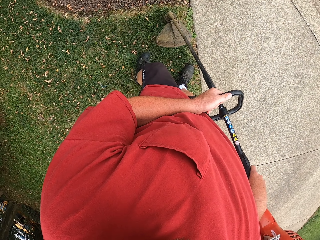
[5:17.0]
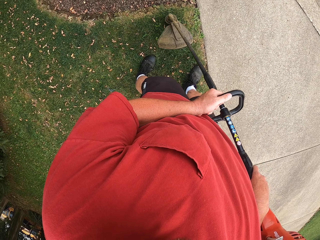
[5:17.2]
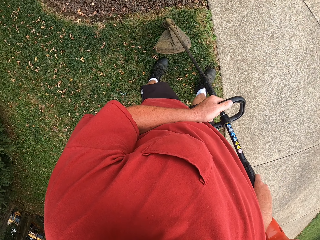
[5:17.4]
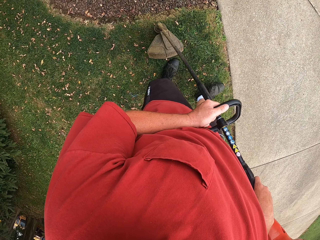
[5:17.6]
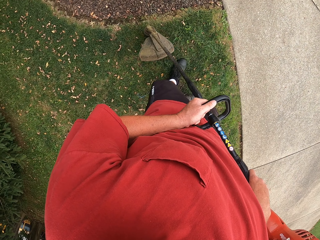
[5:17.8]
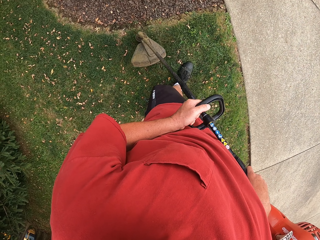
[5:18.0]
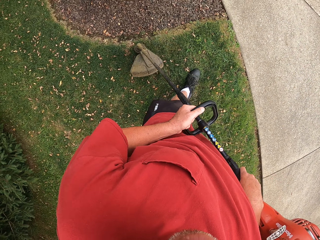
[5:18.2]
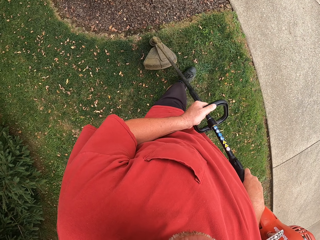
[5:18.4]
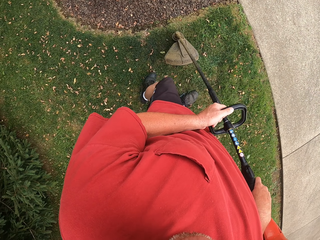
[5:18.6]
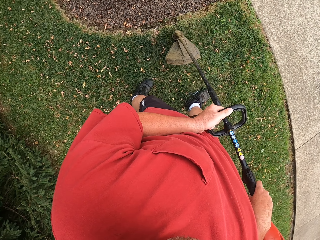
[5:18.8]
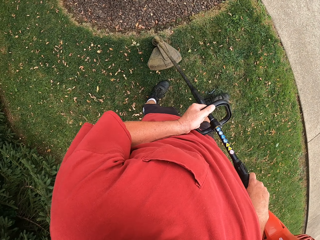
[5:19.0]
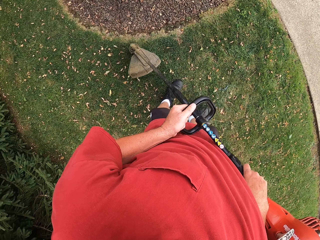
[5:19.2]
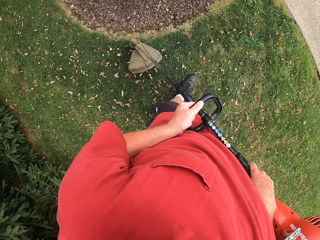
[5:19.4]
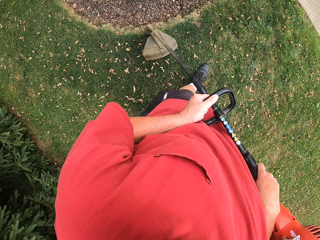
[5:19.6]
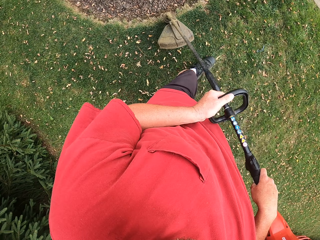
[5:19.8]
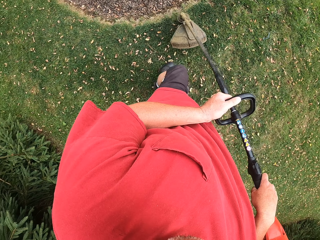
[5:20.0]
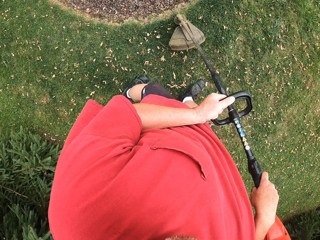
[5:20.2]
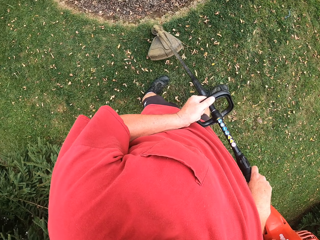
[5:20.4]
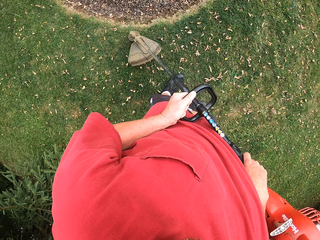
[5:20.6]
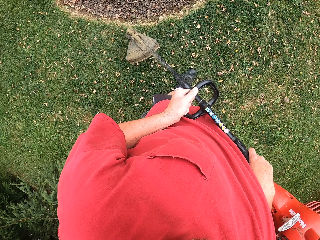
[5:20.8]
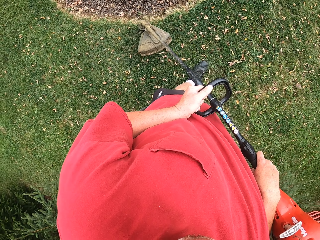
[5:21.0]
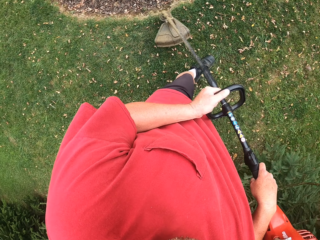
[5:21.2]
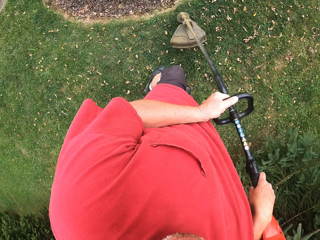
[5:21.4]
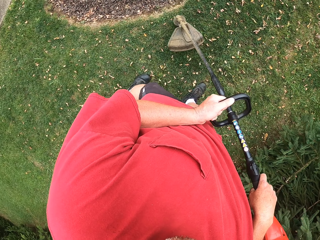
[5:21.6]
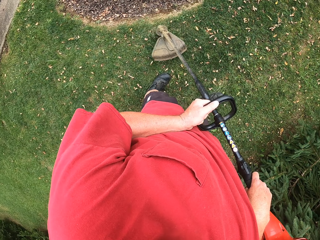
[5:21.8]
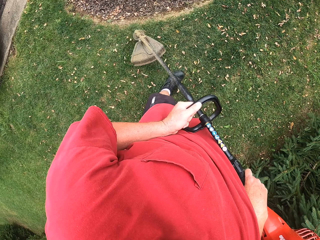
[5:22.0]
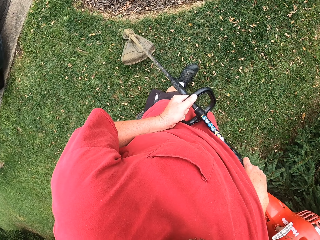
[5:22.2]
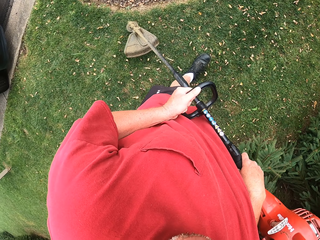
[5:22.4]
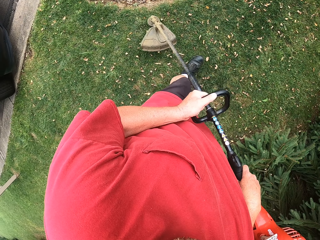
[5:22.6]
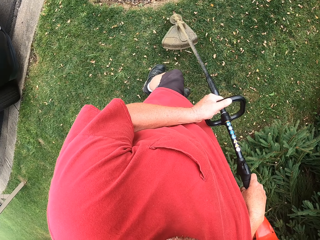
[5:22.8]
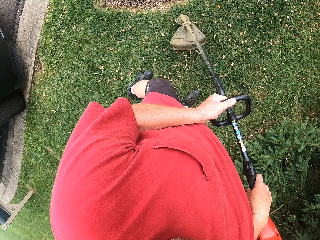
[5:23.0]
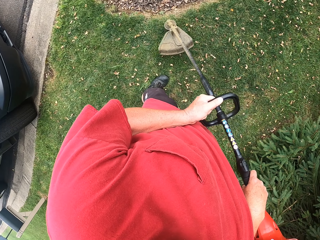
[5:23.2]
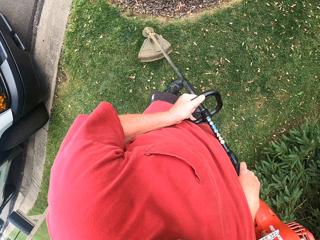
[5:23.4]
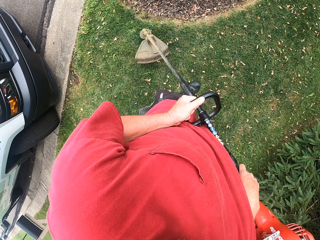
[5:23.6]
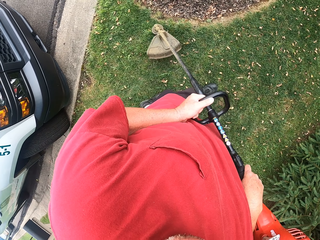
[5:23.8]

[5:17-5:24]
The camera wearer cuts the grasses with the brush cutter machine. They walk on the grass.

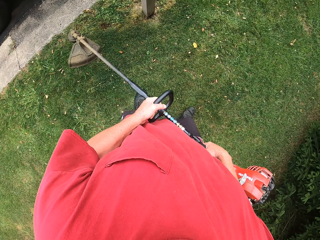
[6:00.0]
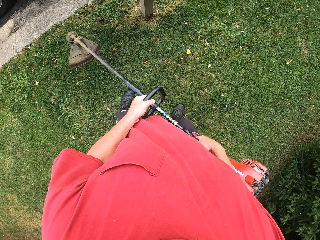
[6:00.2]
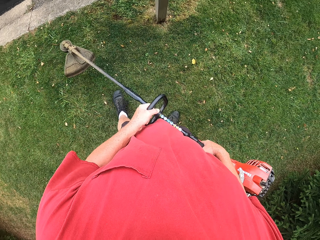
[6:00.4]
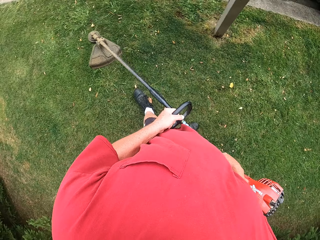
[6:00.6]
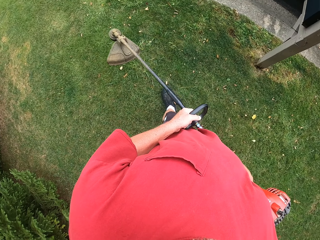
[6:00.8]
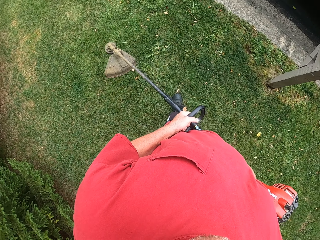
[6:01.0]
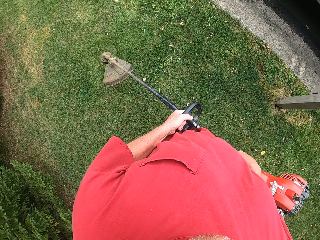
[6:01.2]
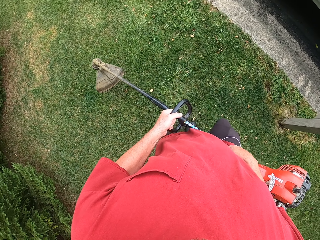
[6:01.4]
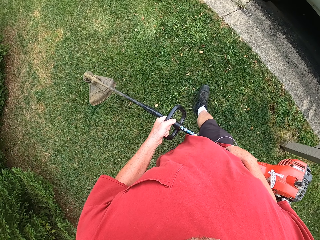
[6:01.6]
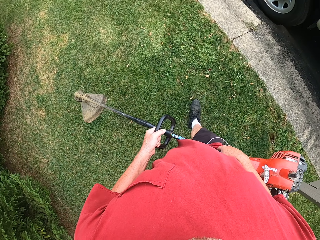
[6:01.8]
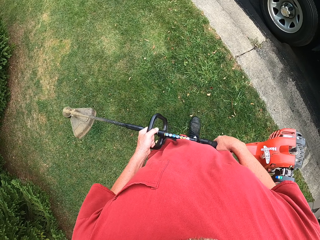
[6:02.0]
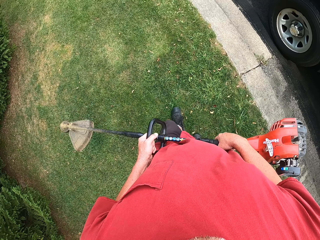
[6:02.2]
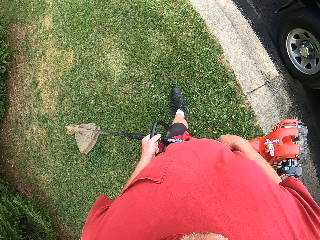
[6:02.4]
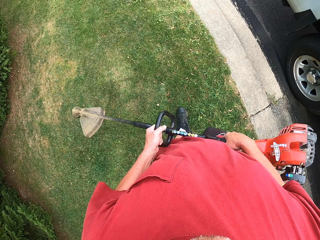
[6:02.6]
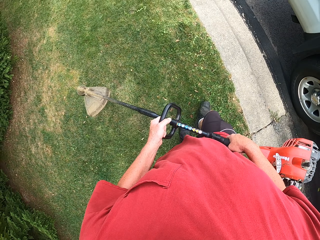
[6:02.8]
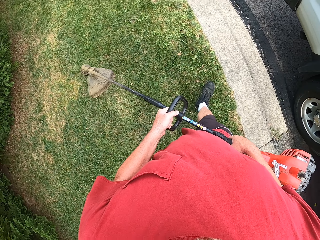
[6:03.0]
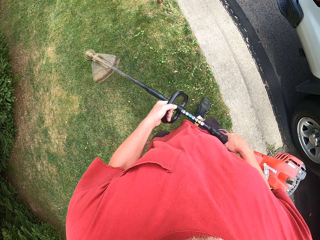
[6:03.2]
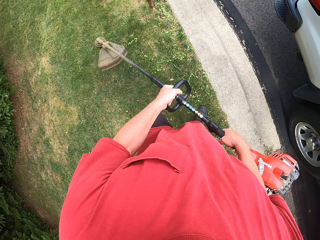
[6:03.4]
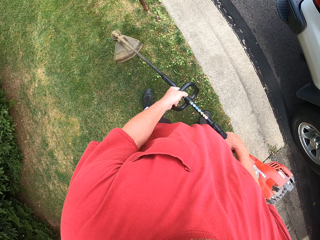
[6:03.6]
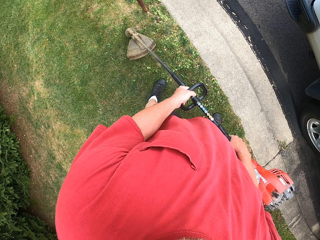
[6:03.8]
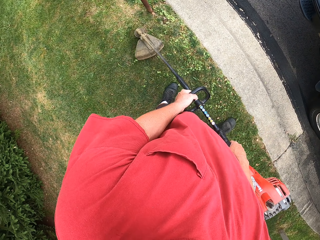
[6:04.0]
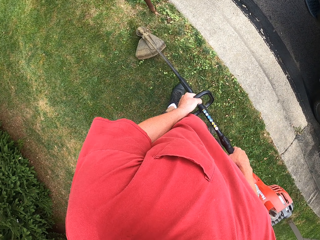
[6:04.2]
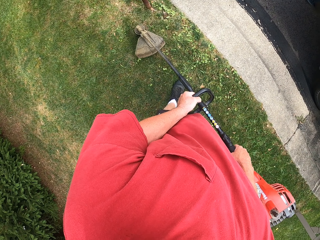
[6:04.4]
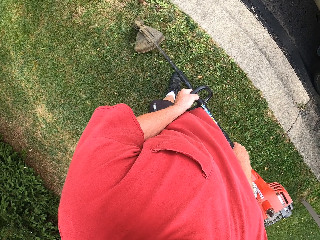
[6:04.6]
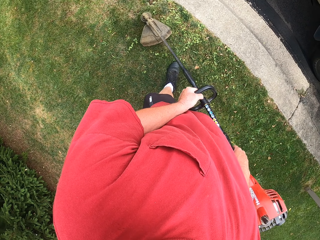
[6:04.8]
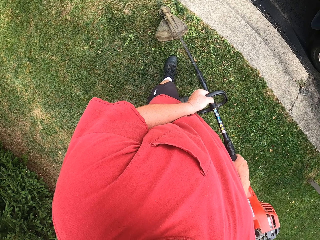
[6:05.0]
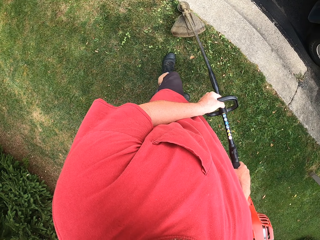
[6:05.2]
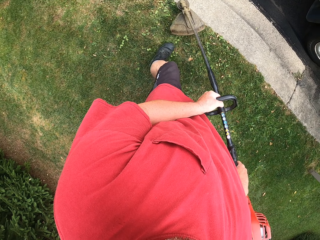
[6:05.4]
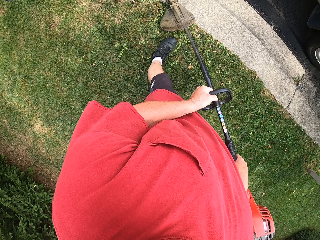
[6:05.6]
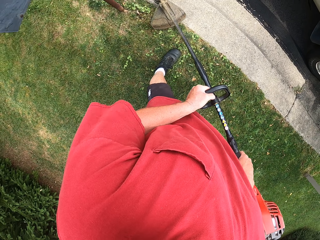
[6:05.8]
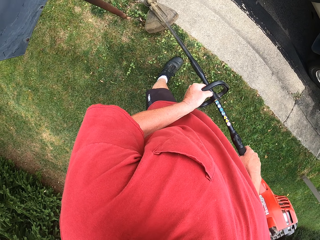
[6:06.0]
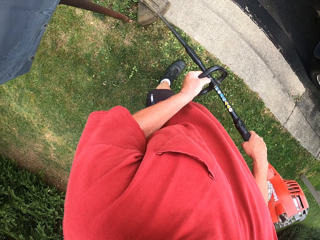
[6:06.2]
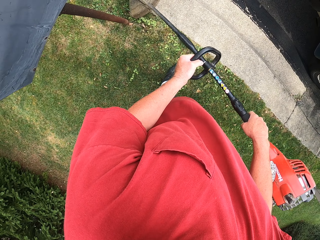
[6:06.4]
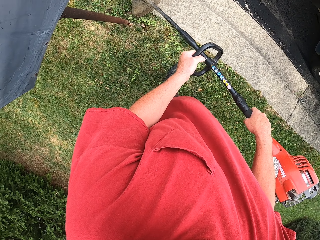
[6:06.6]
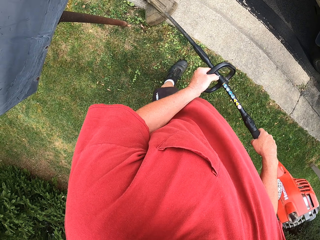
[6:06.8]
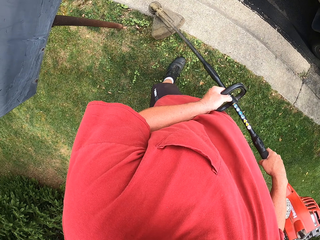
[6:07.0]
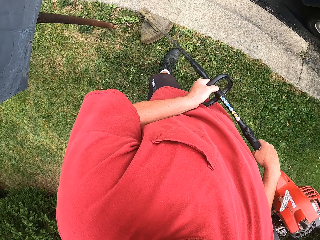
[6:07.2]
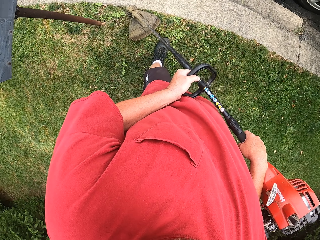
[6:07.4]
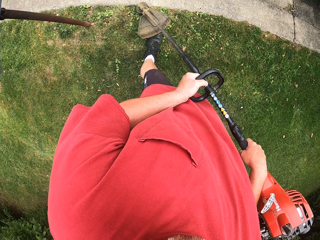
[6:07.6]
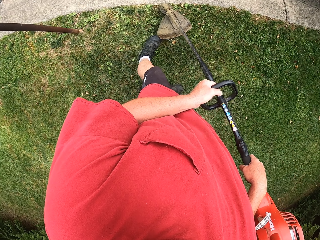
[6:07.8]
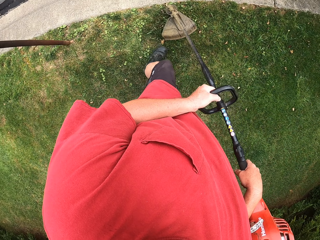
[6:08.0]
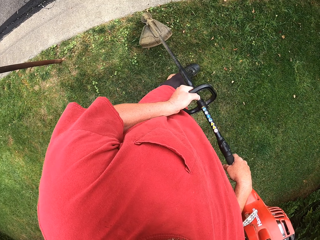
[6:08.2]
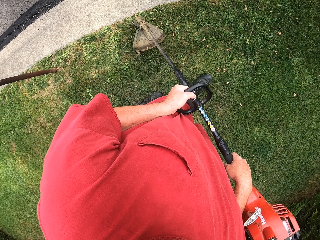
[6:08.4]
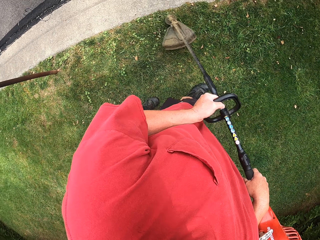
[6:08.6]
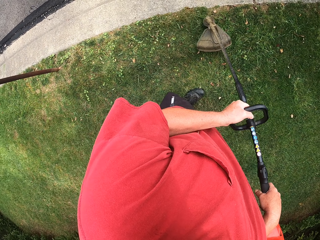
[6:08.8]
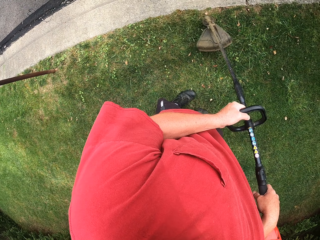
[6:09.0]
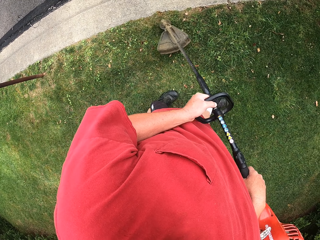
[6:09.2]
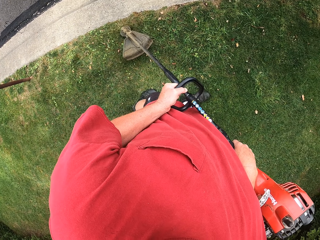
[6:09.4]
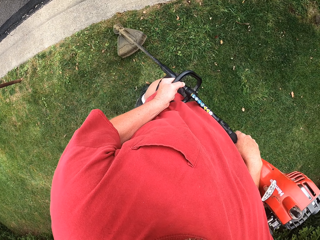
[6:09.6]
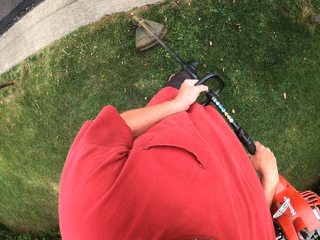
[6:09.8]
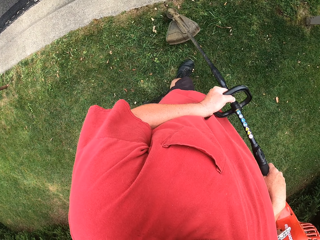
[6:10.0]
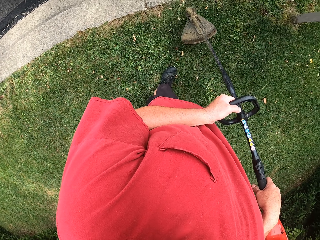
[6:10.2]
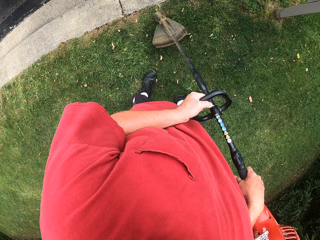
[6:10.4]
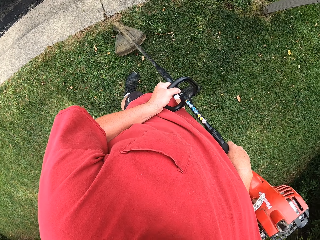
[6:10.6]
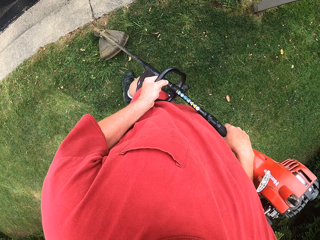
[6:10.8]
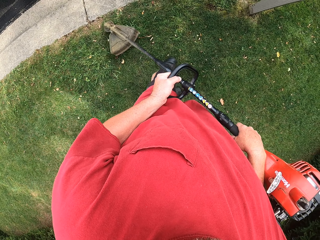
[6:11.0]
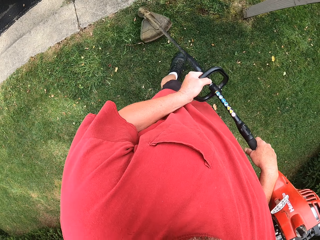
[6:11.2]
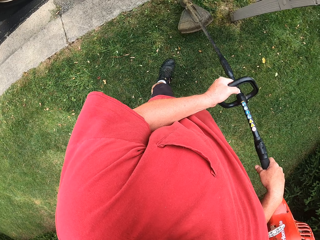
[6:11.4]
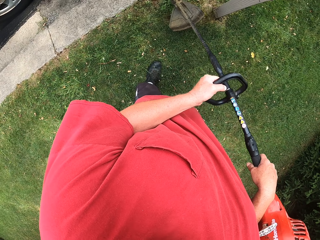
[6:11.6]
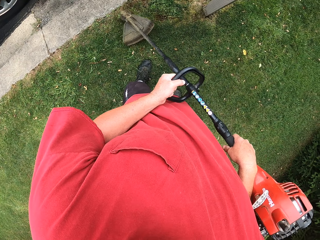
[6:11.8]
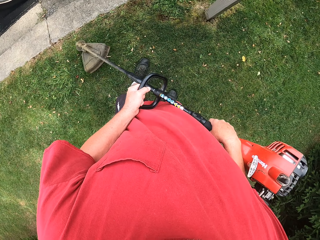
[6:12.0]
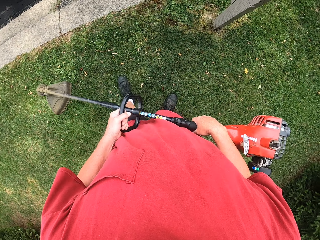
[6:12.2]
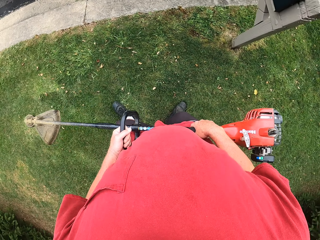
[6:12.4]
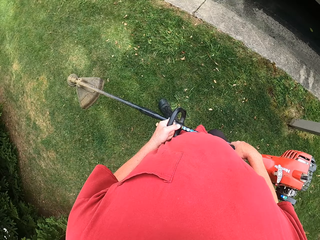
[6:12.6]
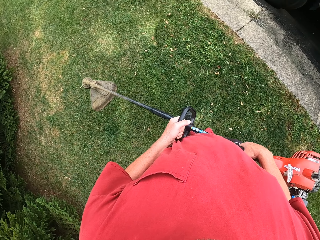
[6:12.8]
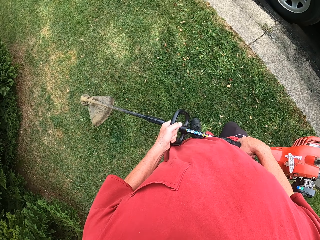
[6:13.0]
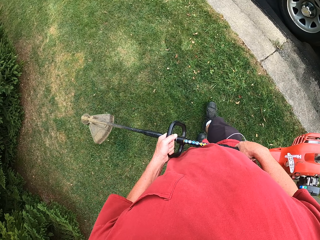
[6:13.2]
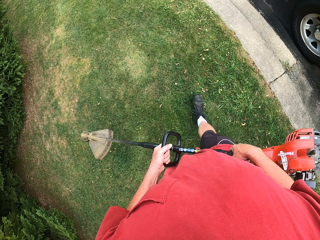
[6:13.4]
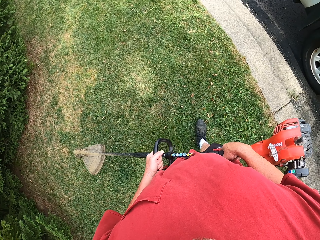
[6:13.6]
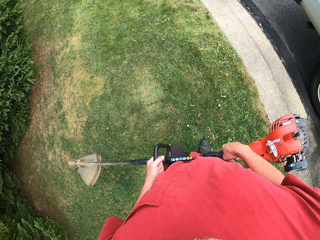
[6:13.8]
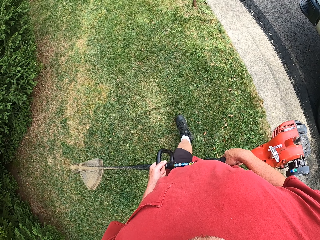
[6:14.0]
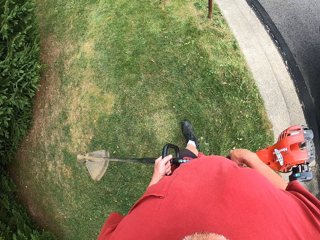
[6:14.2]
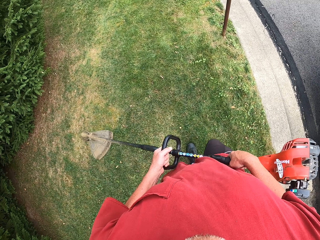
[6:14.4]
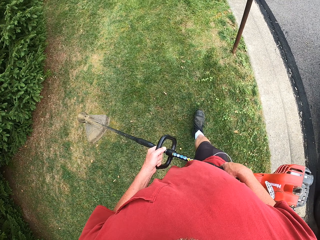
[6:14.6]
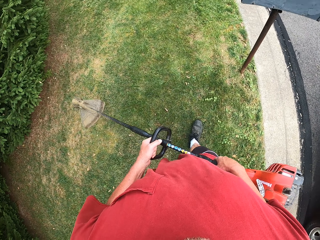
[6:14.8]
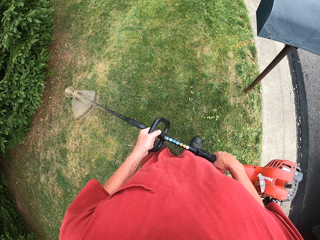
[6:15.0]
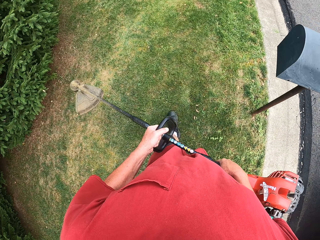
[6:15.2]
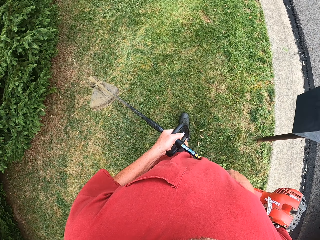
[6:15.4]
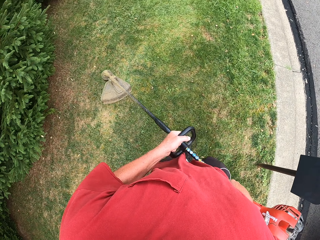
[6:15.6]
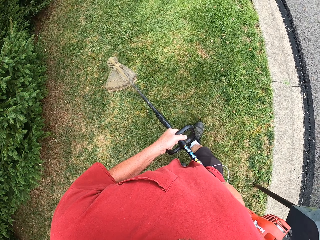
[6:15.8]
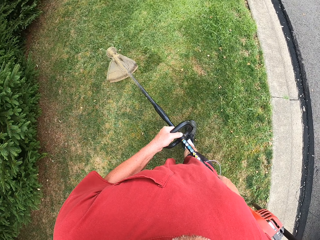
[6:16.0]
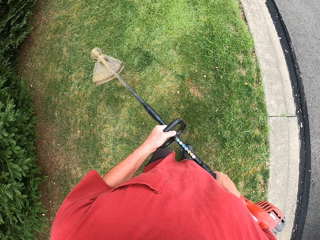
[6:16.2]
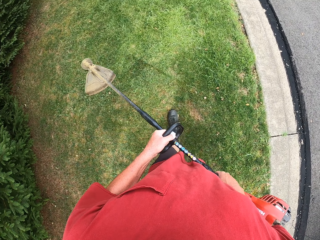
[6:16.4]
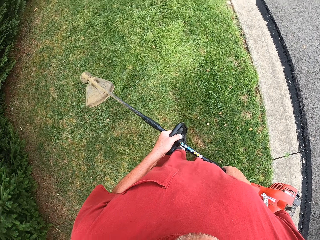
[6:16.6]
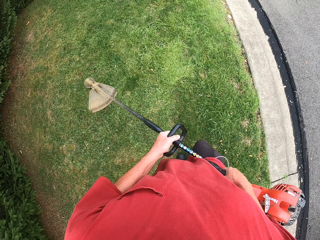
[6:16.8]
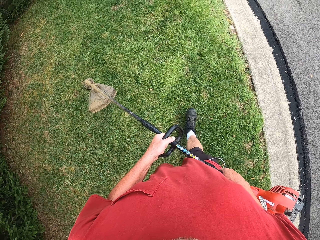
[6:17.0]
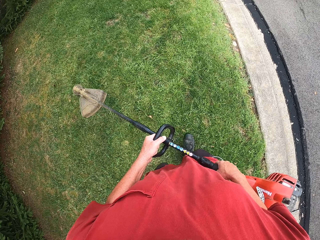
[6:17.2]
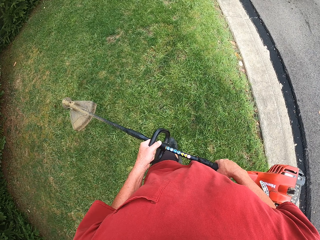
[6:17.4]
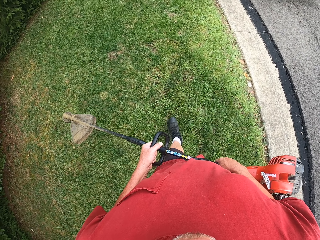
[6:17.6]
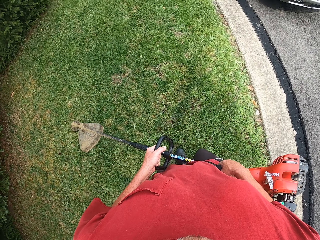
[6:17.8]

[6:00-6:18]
The camera wearer walks around the compound. They cut the grasses with the brush cutter machine. They walk around the compound.
